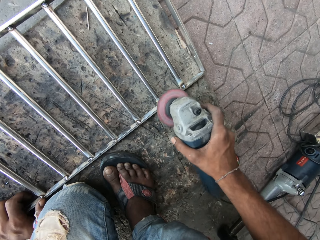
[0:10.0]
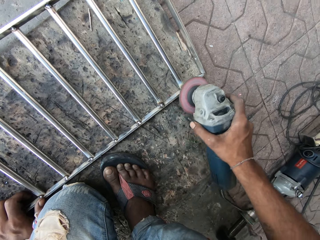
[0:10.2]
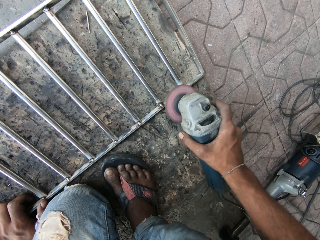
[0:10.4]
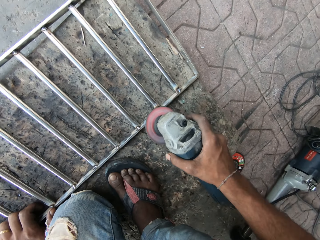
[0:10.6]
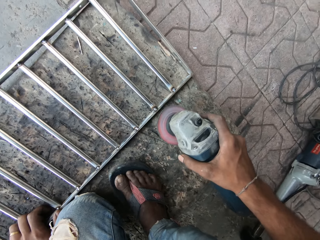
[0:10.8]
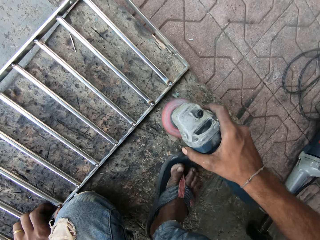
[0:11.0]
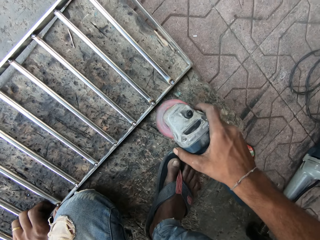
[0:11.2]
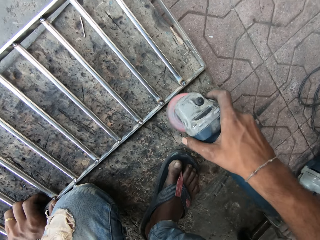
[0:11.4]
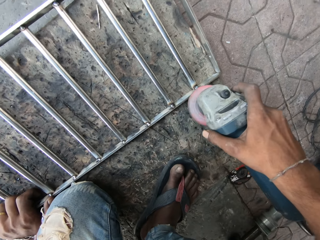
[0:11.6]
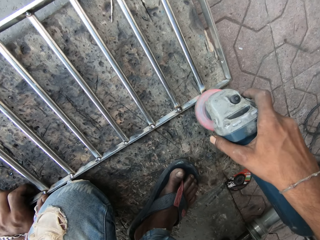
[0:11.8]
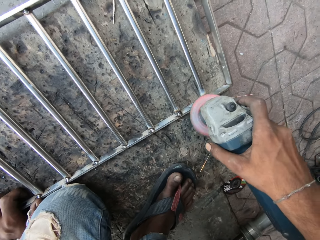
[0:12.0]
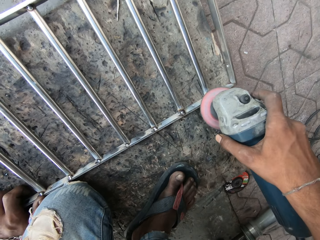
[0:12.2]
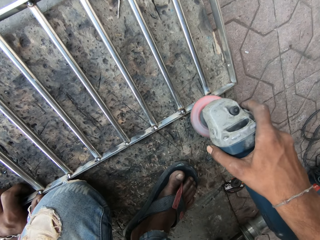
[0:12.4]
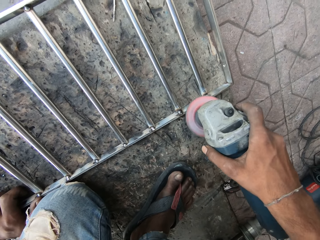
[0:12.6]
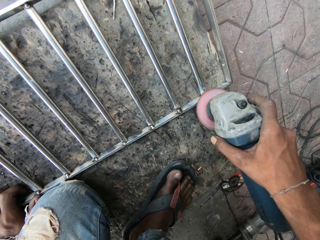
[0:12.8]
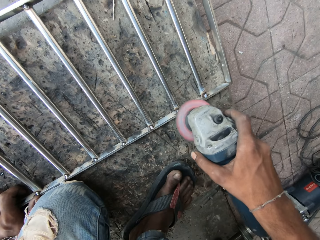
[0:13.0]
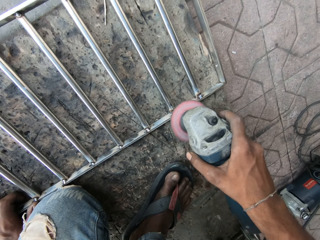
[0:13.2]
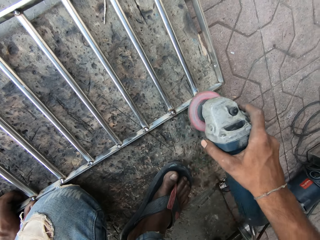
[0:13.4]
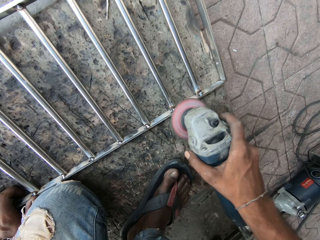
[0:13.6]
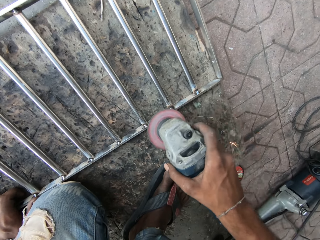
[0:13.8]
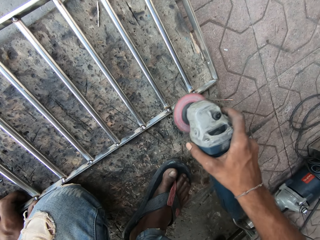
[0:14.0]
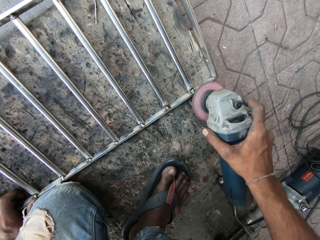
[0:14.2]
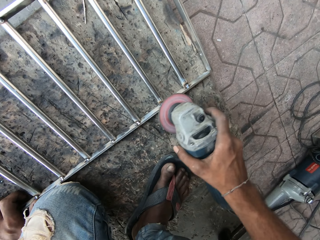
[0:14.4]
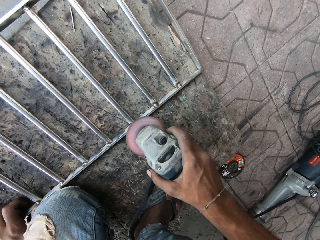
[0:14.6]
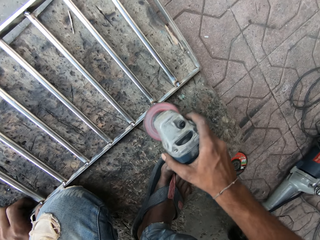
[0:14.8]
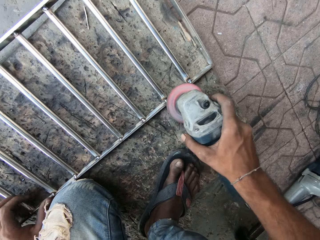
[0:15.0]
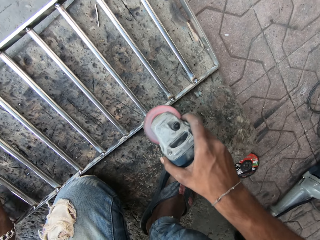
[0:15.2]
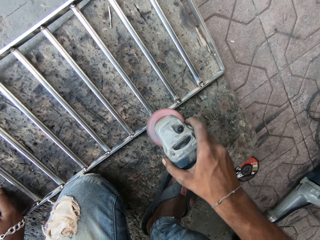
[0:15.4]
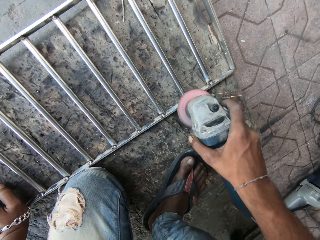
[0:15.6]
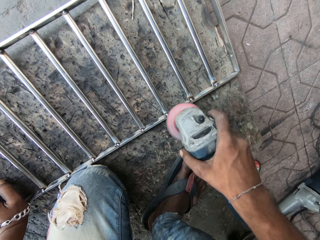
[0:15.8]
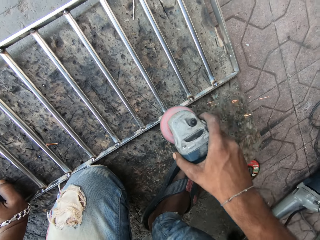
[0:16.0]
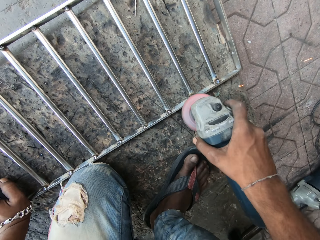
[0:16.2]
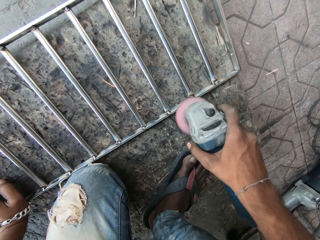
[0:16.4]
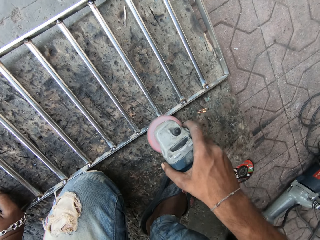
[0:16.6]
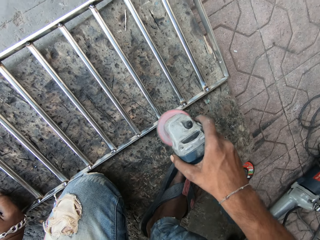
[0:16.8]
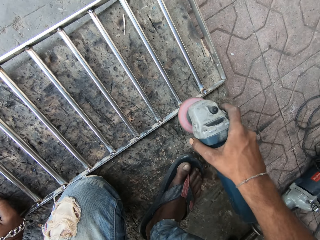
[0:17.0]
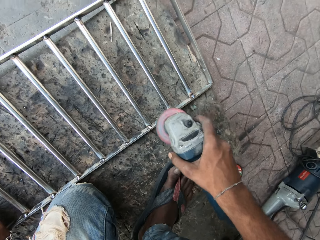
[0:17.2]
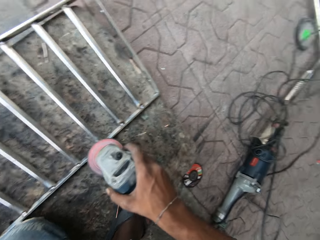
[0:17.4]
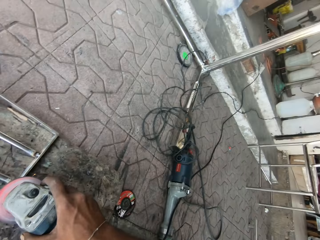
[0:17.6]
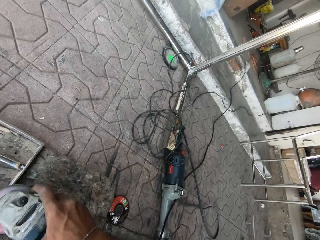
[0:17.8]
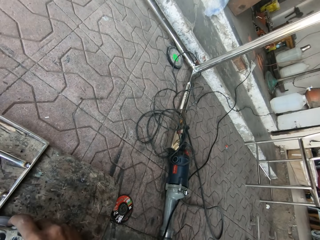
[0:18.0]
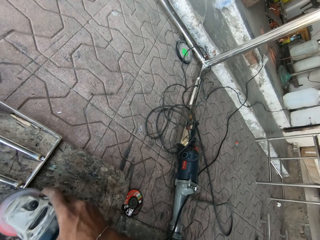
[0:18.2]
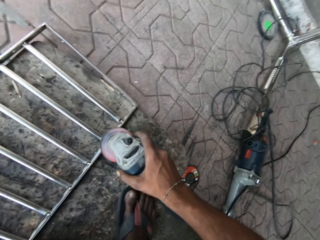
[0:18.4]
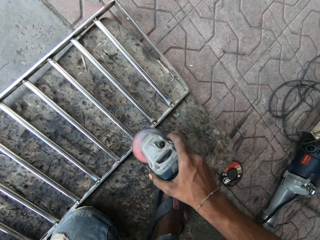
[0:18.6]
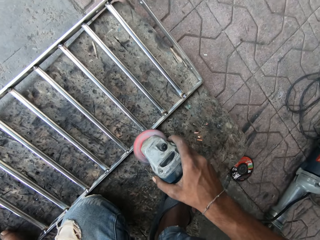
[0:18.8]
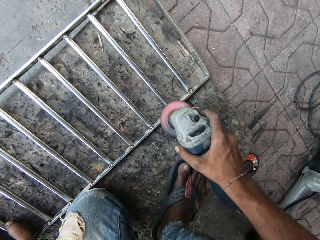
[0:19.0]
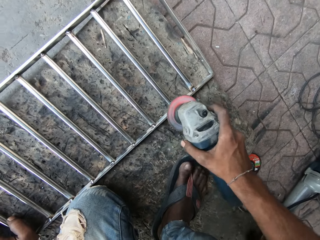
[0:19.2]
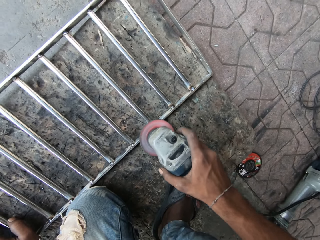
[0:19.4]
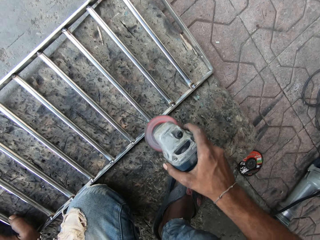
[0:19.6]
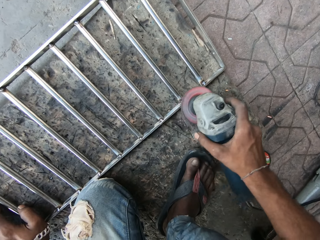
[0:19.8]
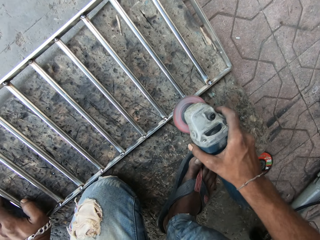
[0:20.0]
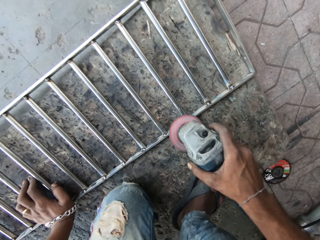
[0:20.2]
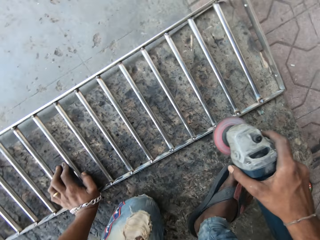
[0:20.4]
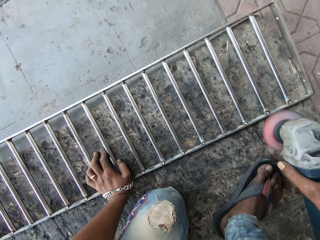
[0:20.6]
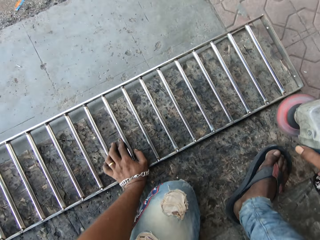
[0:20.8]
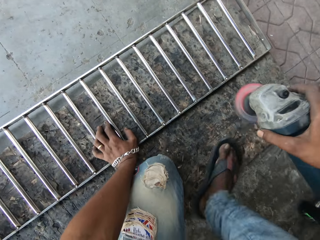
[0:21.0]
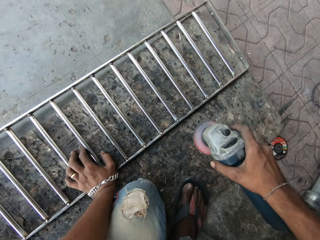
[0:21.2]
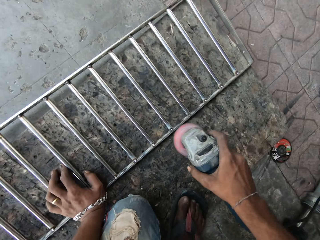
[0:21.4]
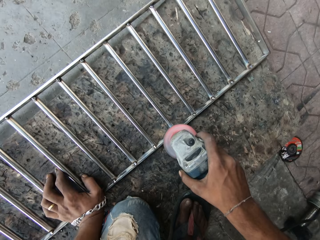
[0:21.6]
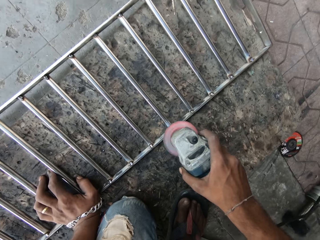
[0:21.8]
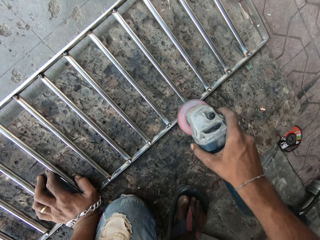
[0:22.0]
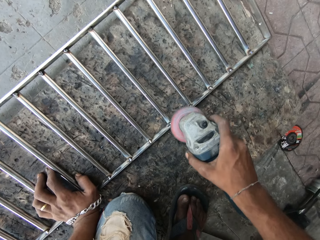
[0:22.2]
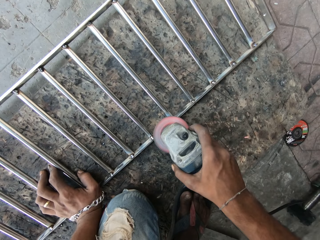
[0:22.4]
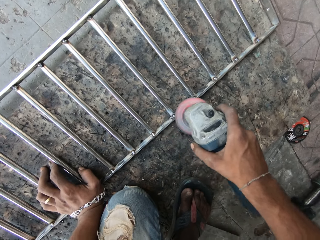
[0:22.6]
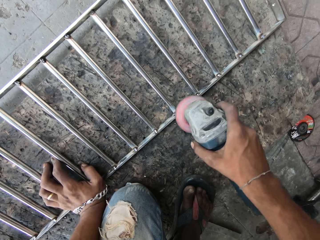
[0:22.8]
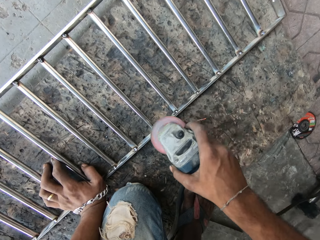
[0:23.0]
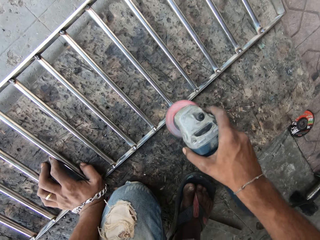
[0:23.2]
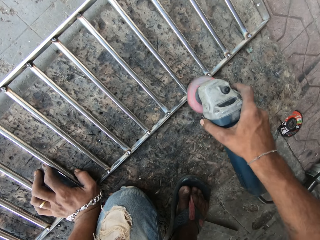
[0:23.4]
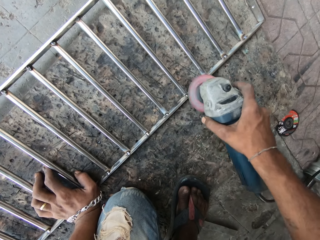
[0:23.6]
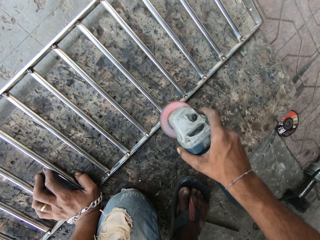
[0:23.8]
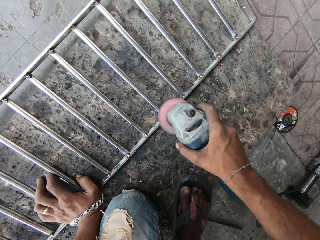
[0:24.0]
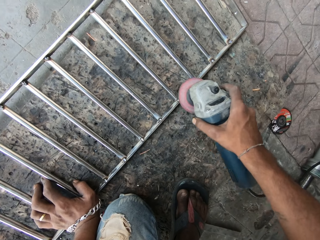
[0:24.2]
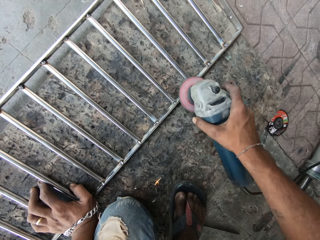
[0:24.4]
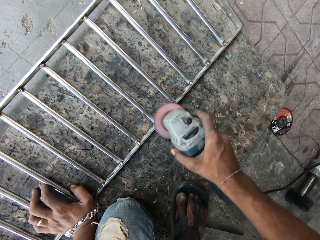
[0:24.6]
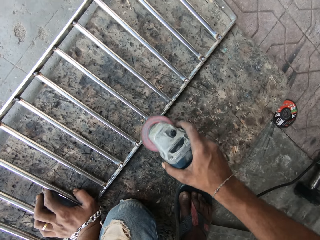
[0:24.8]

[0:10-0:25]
The camera wearer polishes the metallic baluster on the floor with the angle grinder in his right hand. He looks around. He grinds the metal. He moves the leg. He polishes the metallic baluster on the floor with the angle grinder in his right hand.

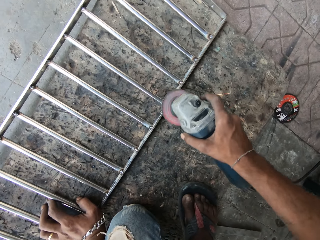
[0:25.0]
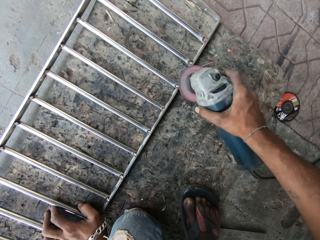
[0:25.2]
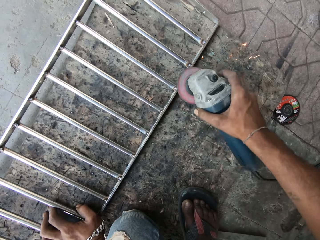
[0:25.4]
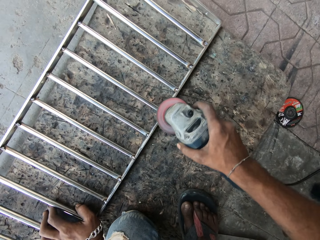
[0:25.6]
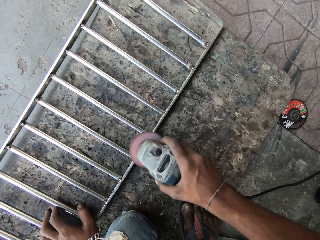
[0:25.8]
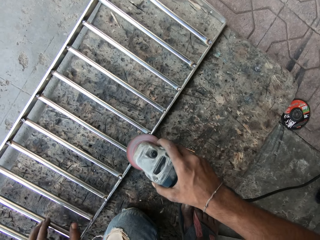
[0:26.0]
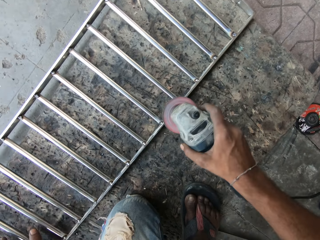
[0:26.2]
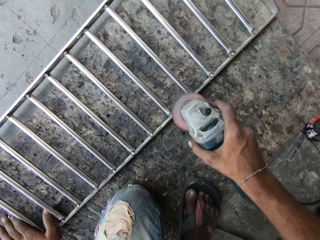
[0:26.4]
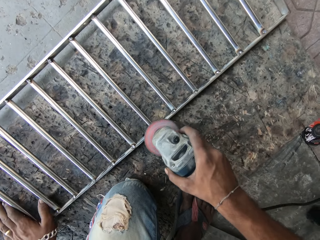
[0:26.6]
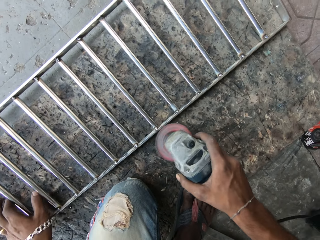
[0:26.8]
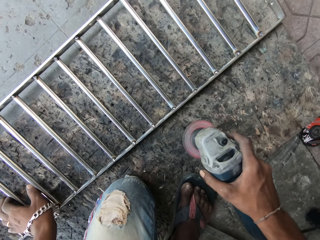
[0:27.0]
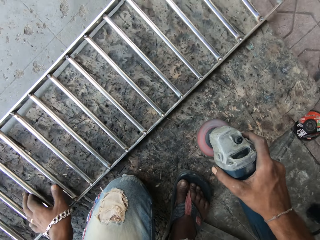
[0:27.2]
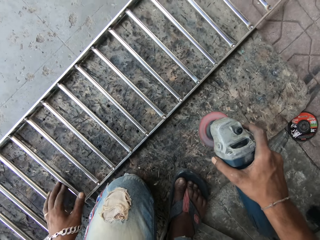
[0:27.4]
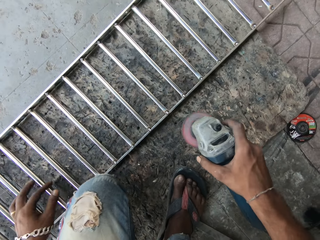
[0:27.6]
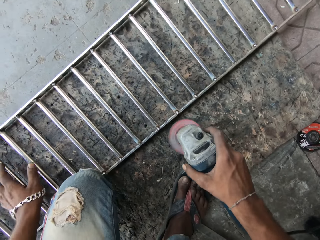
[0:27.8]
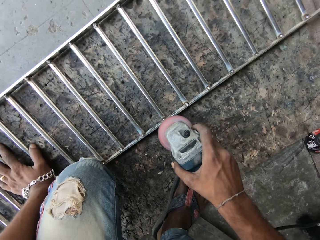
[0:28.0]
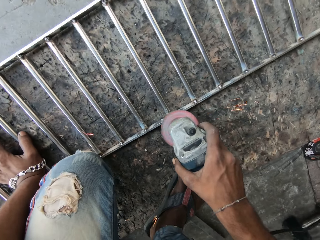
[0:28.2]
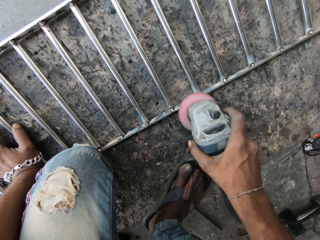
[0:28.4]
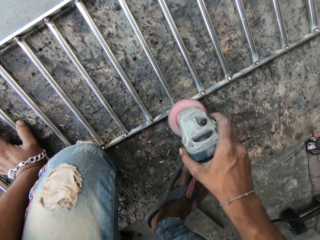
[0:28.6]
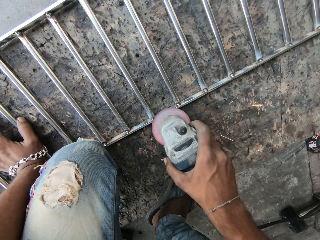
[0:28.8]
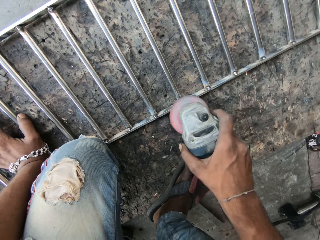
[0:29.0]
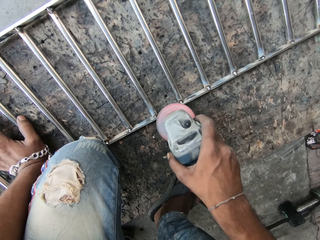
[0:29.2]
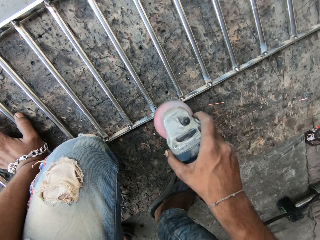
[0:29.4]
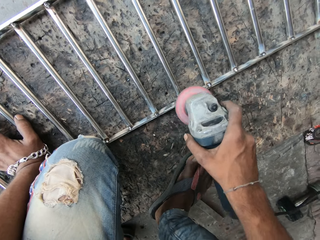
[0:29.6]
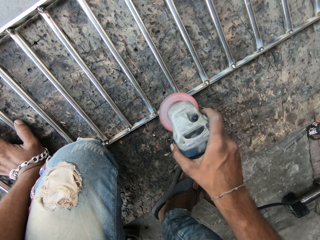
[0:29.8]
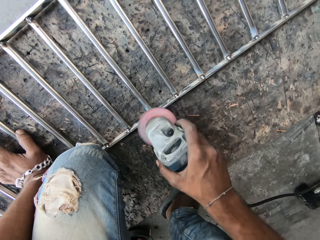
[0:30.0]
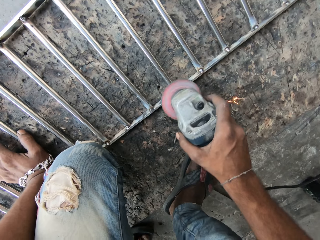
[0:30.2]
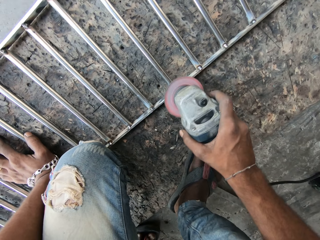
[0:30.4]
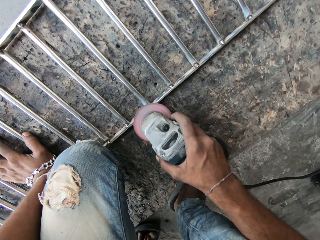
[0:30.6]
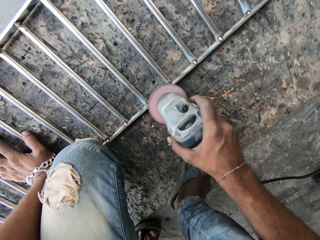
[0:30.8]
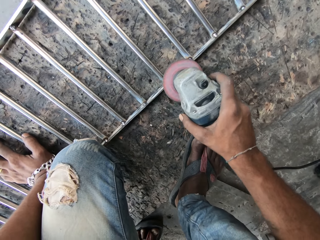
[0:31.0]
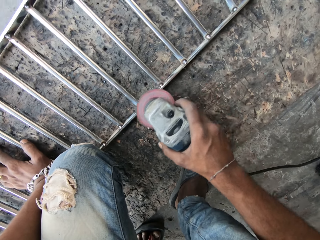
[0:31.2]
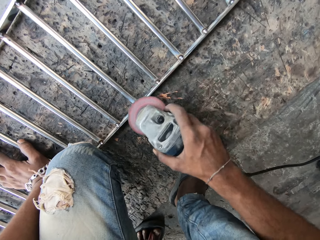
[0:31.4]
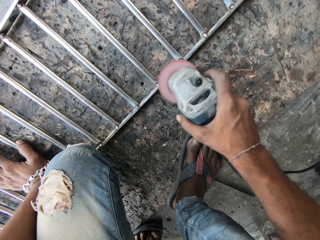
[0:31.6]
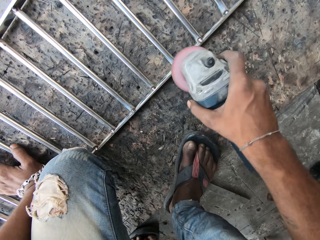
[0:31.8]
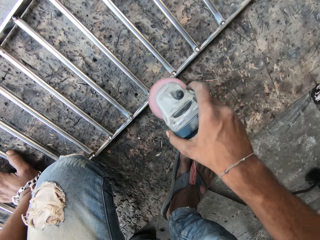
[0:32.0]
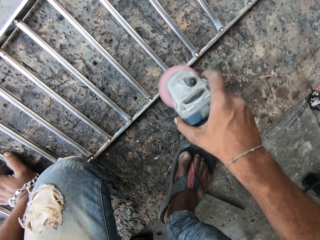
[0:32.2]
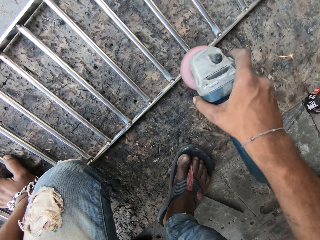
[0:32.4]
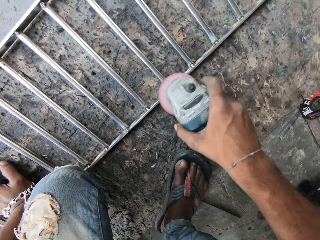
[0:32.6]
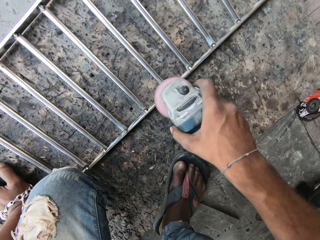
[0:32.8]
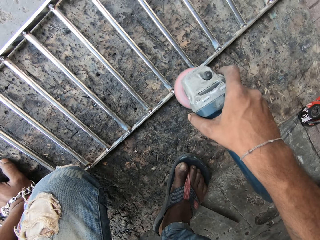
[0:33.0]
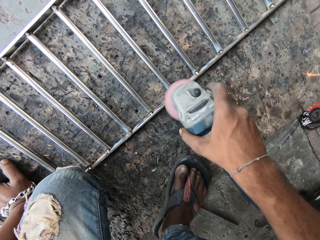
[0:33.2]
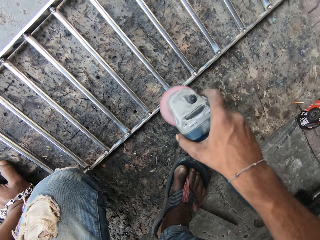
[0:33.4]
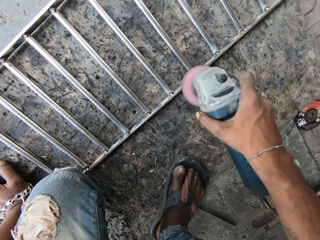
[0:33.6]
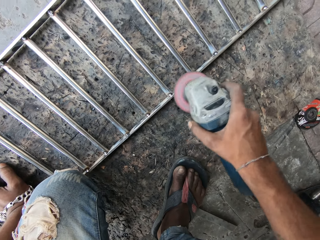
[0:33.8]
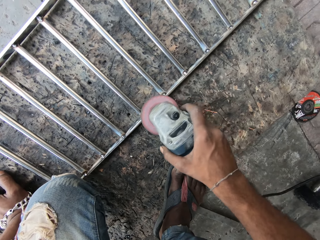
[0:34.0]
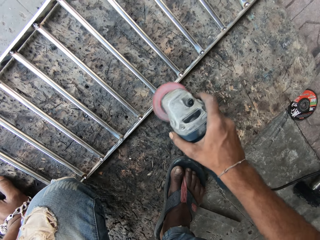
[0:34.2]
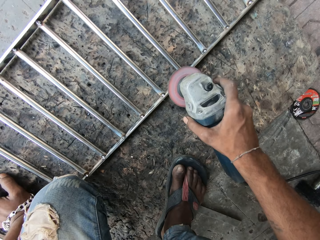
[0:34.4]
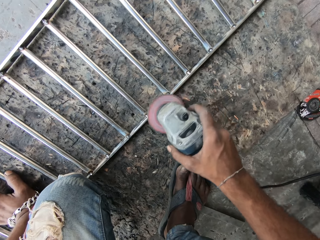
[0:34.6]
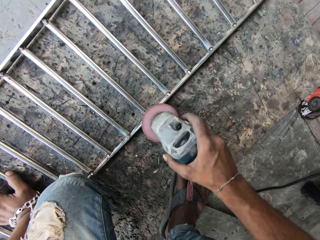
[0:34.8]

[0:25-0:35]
The camera wearer puts his left hand on the metallic baluster. He moves the metallic baluster on the floor with his left hand. He polishes the metallic baluster on the floor with the angle grinder in his right hand.
